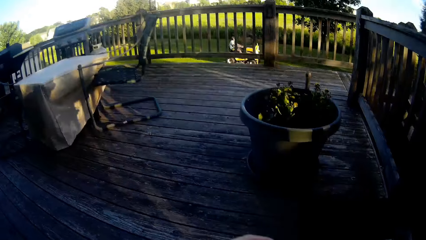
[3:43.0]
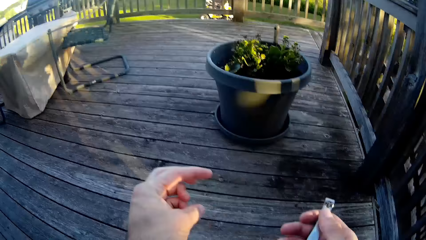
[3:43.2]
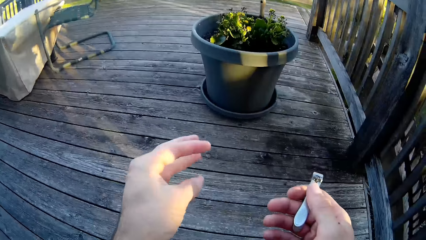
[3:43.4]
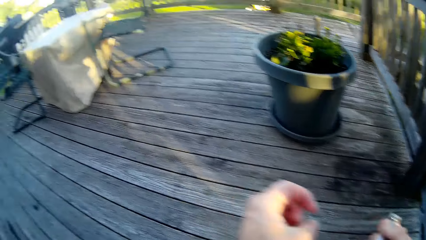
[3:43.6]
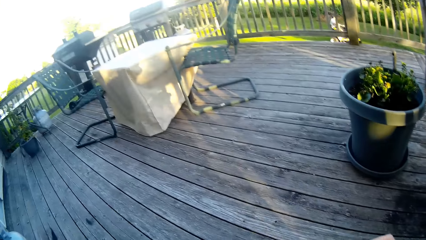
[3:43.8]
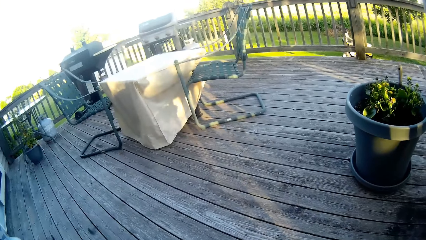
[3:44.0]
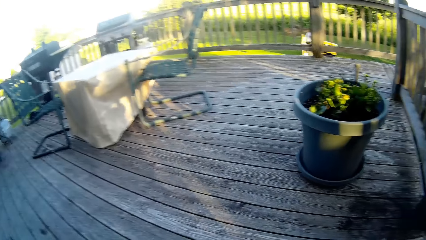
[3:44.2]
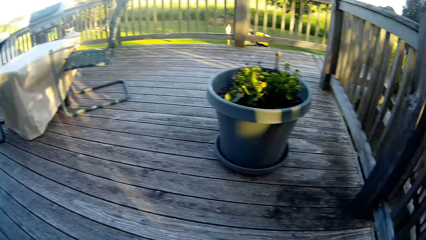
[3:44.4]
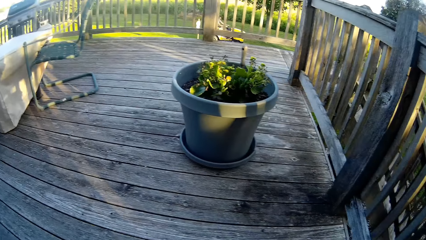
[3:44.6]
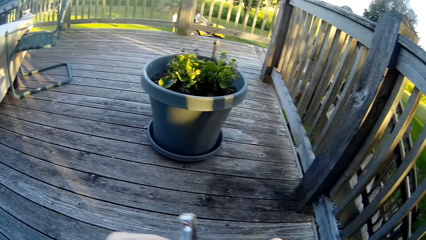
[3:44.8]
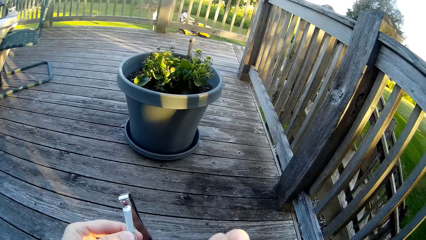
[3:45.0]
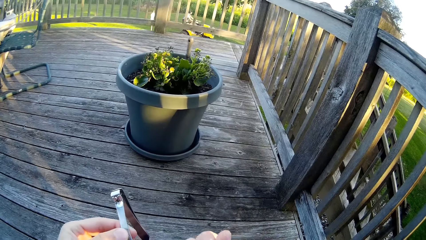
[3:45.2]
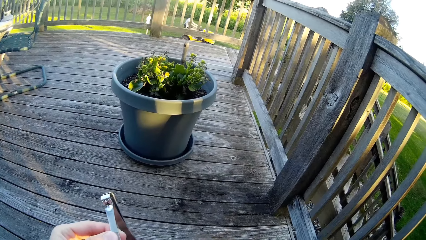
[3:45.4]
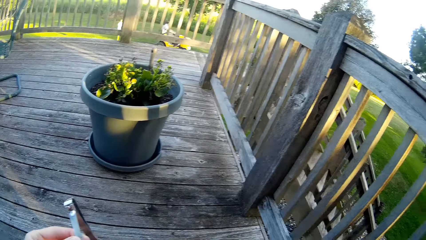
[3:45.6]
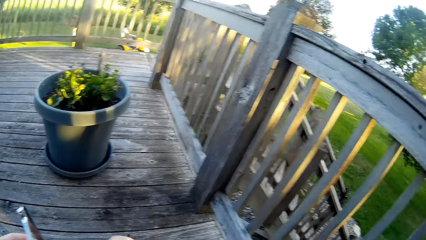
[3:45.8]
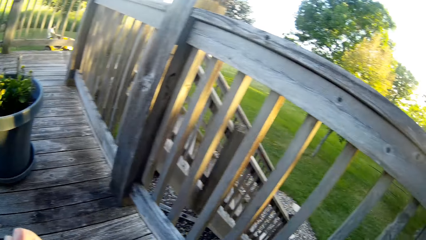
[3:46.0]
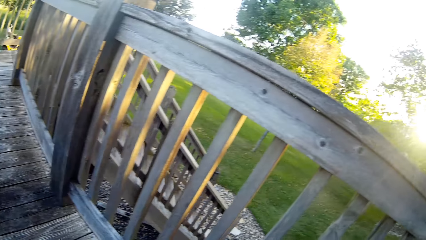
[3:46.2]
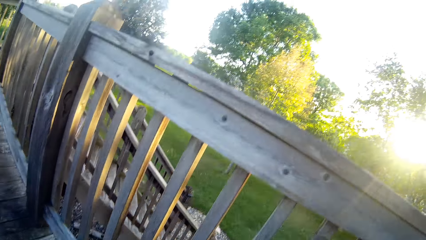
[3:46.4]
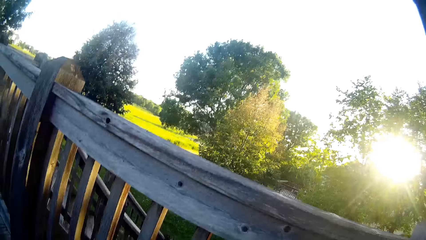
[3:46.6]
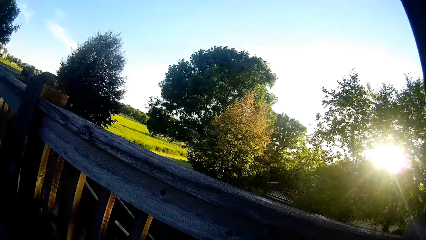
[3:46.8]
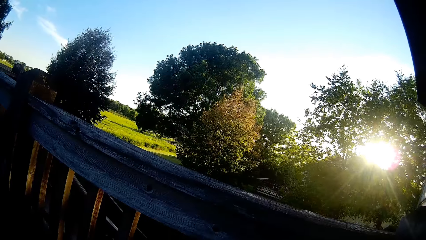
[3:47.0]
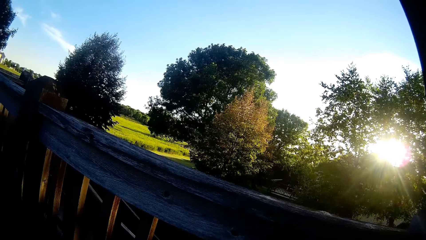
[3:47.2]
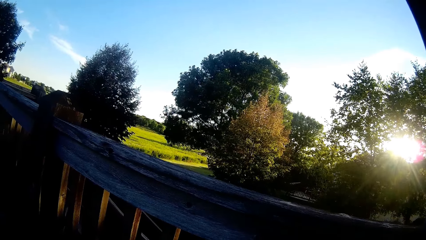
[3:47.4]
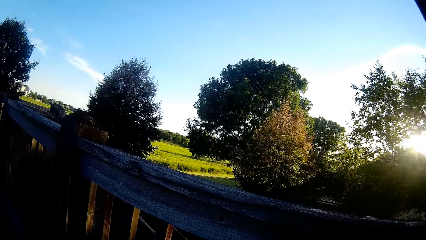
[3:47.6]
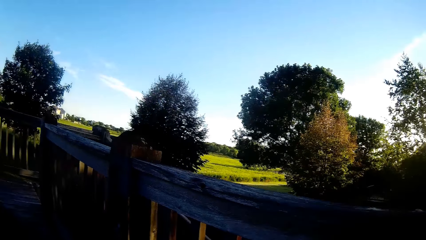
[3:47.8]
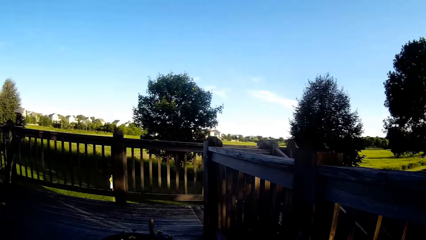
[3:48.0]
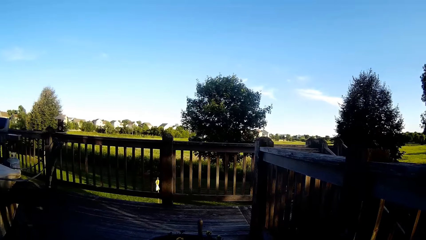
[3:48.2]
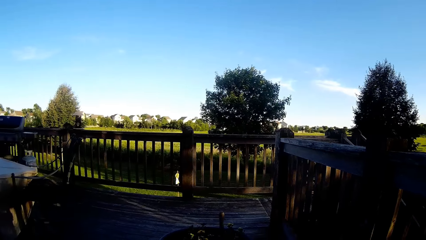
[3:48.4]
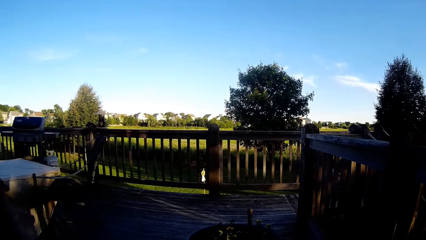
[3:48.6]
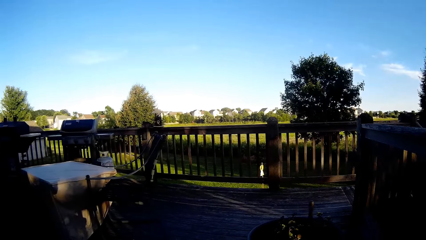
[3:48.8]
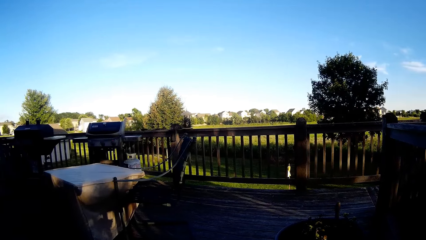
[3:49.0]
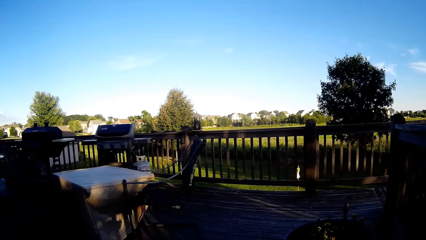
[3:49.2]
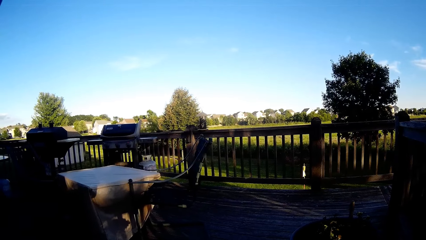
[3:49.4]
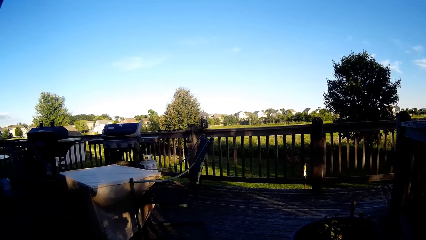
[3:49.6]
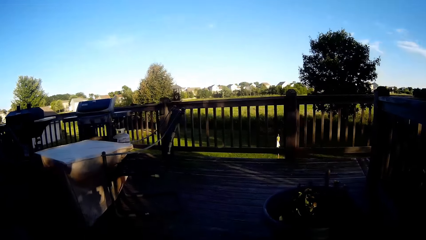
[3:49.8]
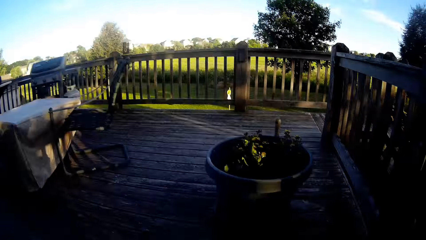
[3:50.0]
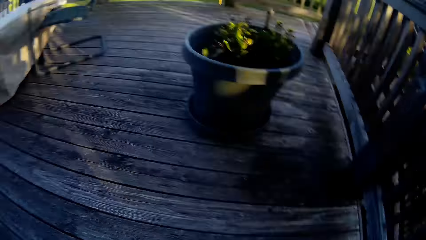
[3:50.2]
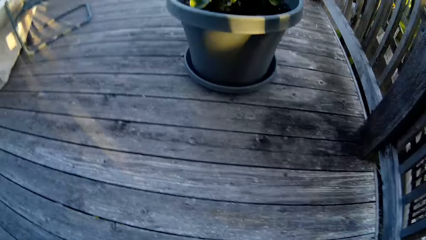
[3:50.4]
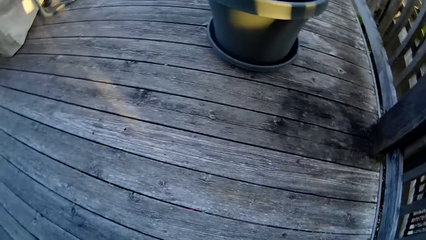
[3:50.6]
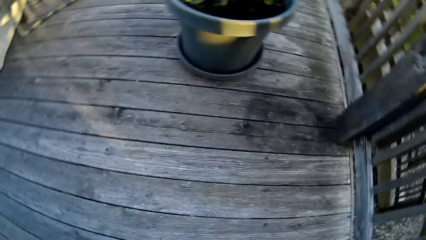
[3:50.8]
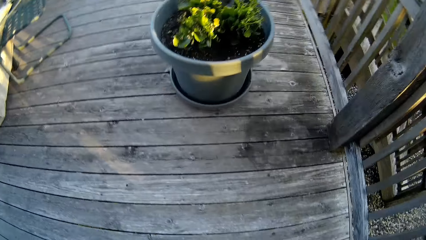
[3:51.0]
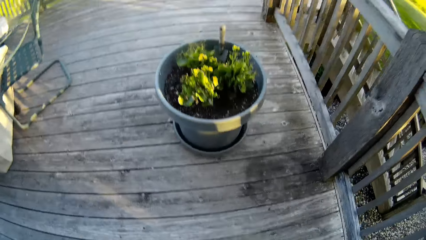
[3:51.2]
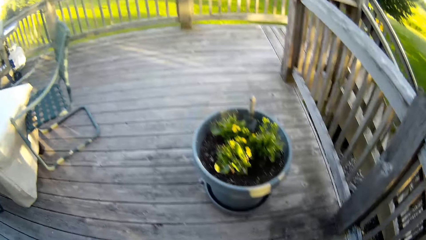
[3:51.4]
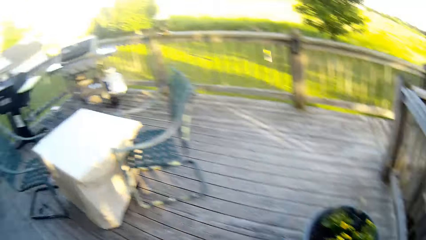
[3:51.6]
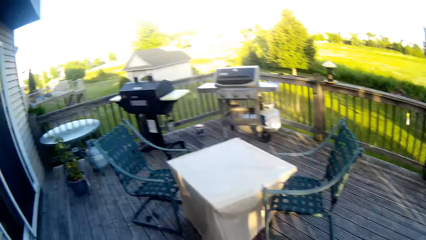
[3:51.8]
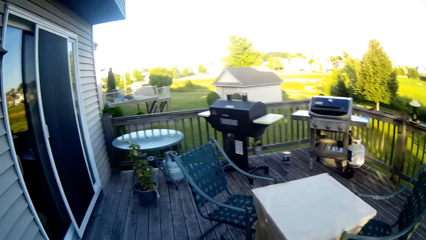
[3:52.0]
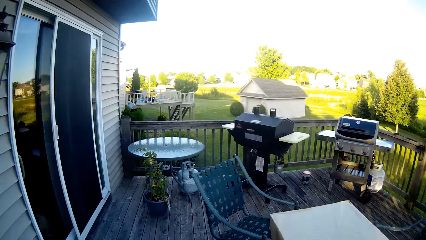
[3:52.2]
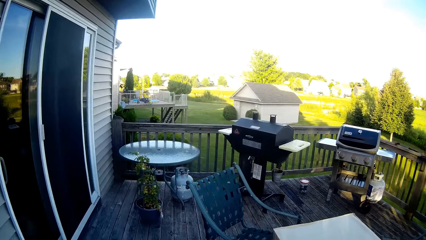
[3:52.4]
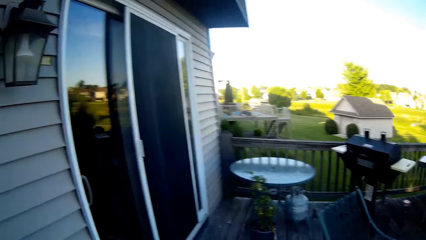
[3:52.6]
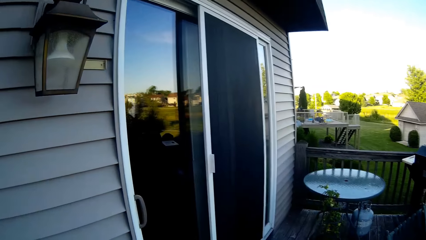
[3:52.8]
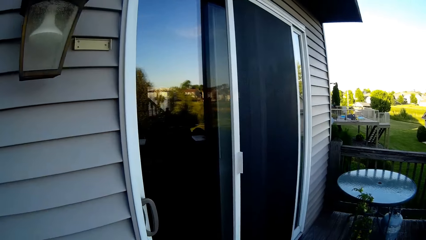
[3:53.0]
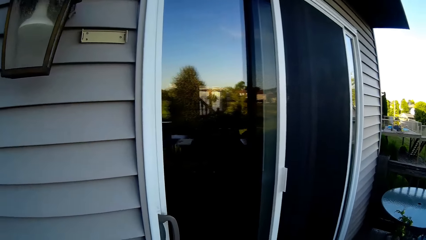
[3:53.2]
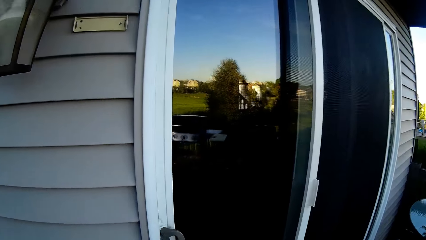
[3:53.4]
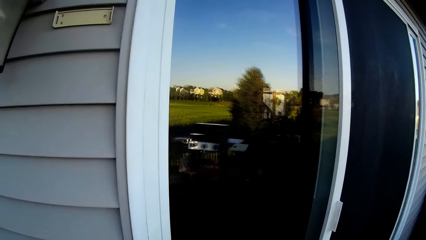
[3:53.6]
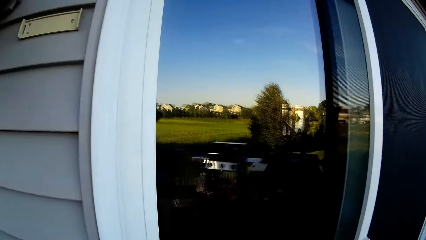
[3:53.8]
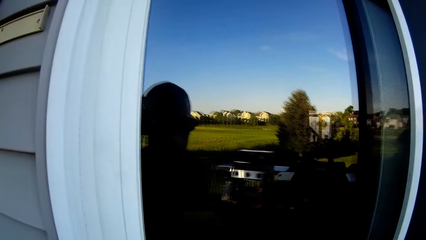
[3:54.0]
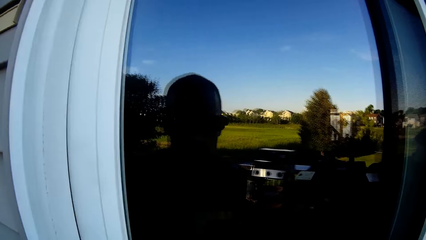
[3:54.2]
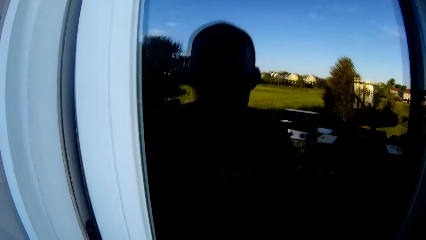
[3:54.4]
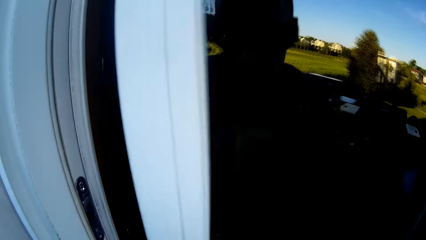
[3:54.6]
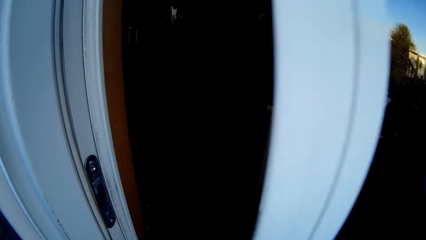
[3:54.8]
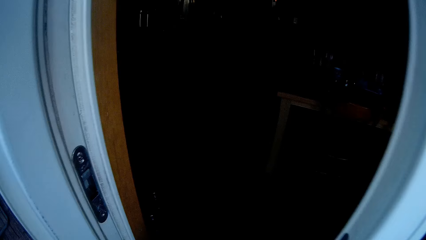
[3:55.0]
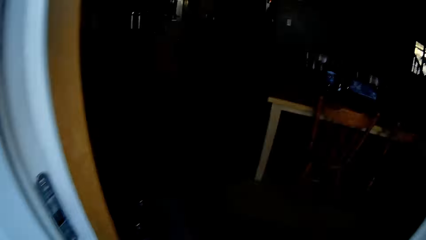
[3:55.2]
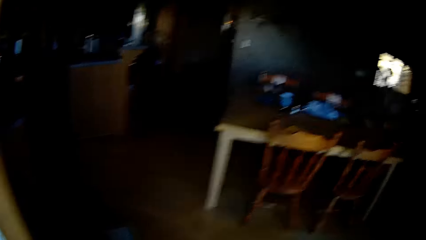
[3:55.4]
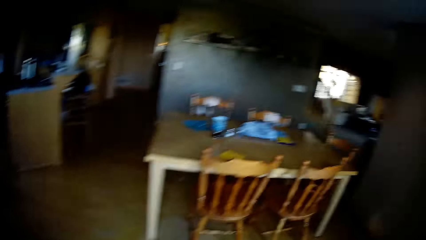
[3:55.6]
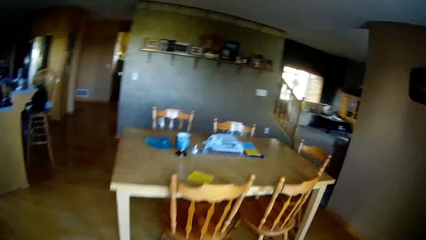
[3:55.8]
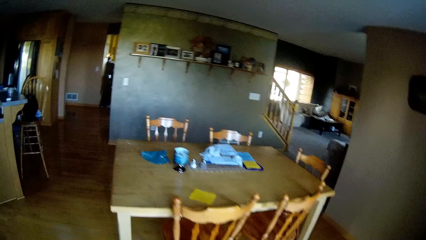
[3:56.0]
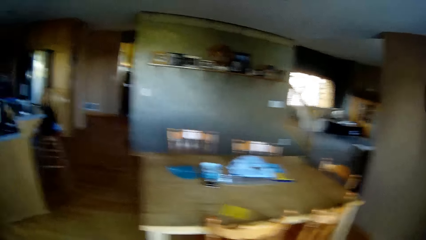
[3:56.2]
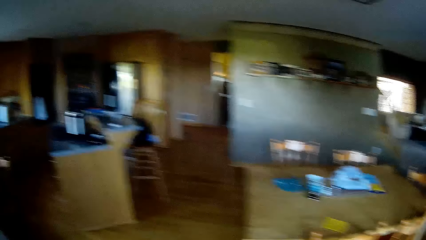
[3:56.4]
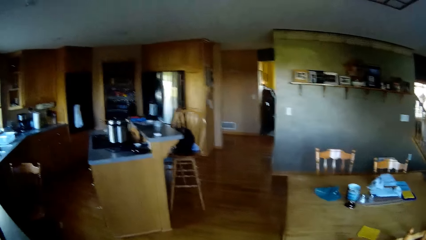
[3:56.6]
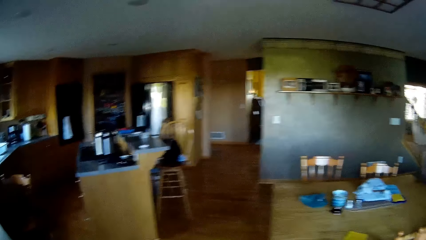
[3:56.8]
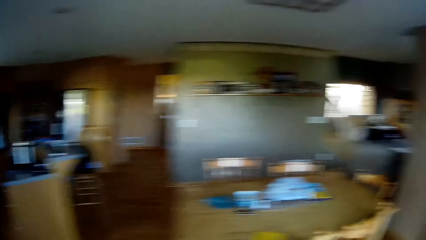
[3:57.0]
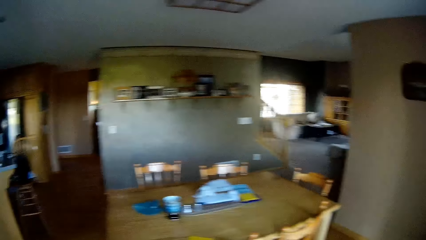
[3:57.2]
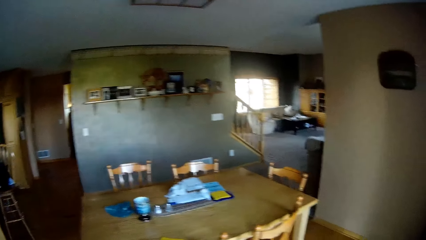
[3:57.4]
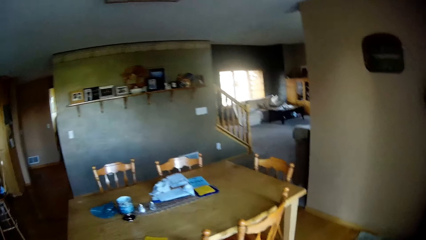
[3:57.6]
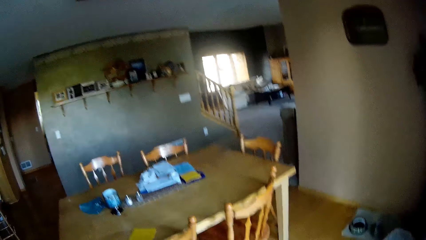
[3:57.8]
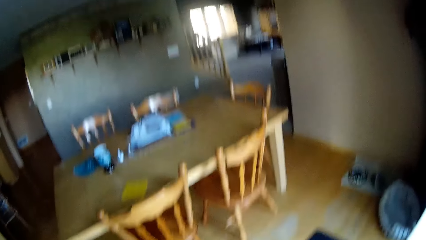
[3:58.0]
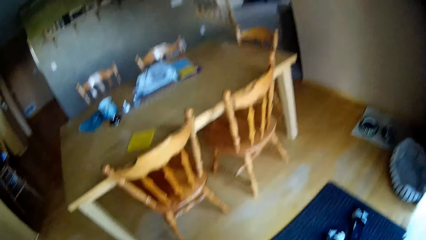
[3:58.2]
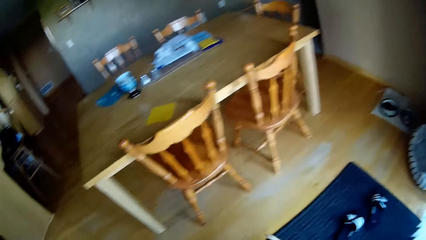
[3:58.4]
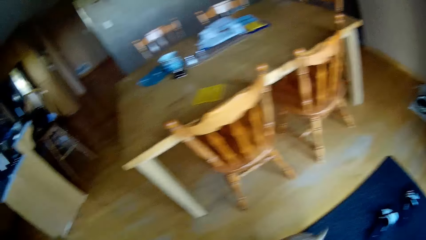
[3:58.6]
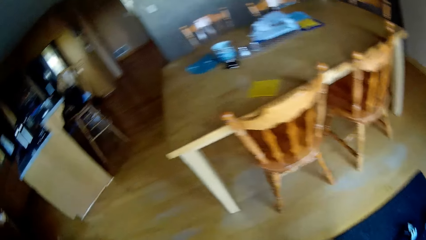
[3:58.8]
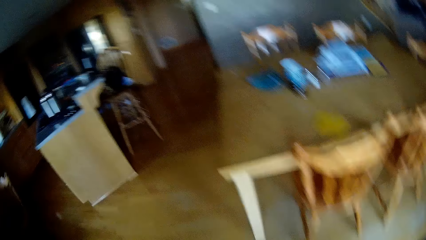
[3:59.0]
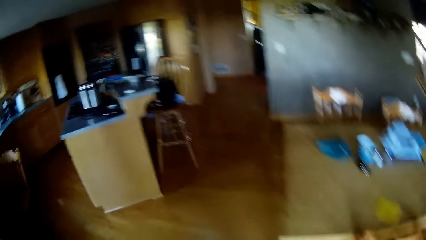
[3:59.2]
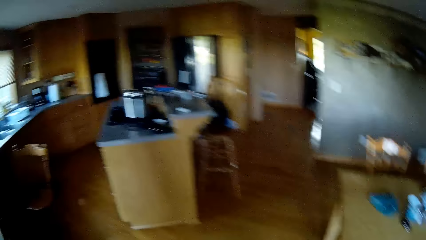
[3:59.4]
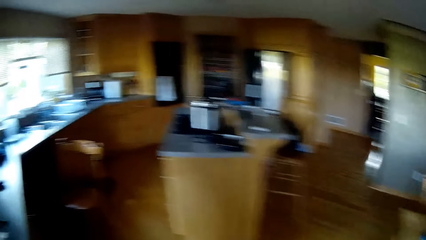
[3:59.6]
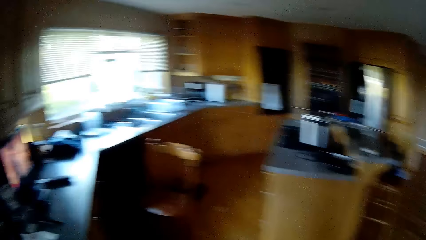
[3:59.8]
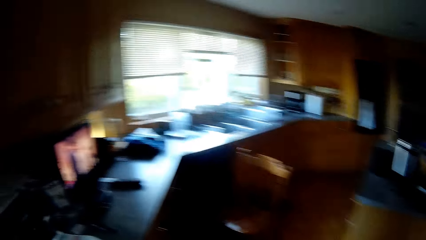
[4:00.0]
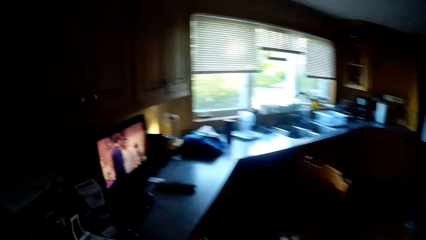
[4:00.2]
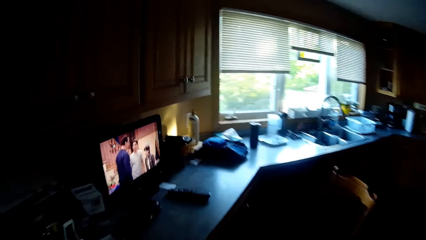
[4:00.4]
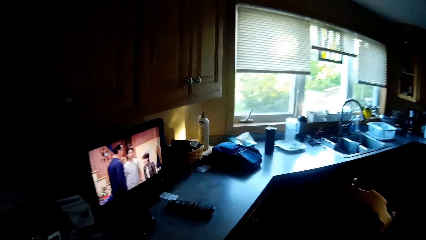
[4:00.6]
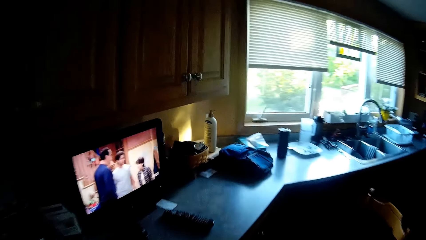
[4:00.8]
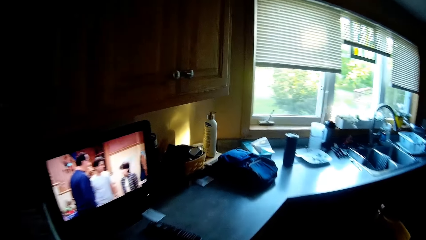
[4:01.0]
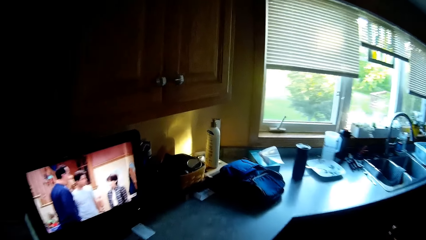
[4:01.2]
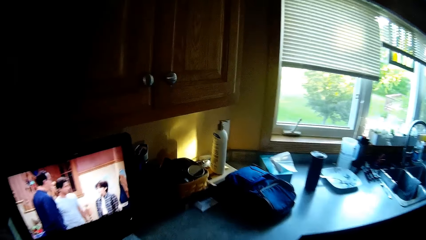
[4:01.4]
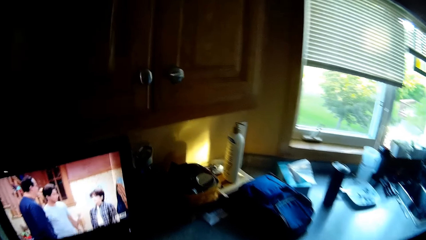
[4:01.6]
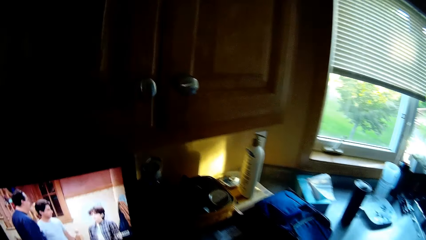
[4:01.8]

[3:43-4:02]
The camera wearer shakes fingers. A man mows the lawn with an electric lawn mower. The camera wearer looks around, shakes fingers, and looks around. They turn around and walk around. They open the door of a house. They walk around the house, look around the house, and walk into the house. They walk around the house.
